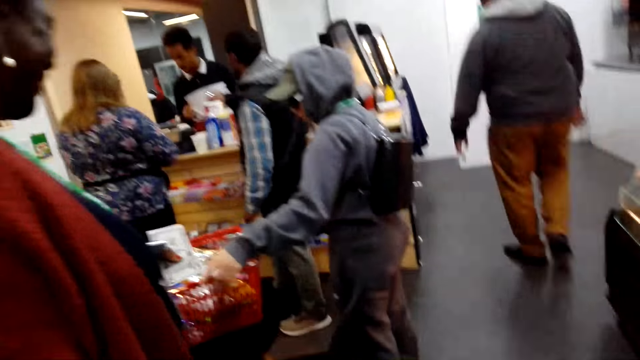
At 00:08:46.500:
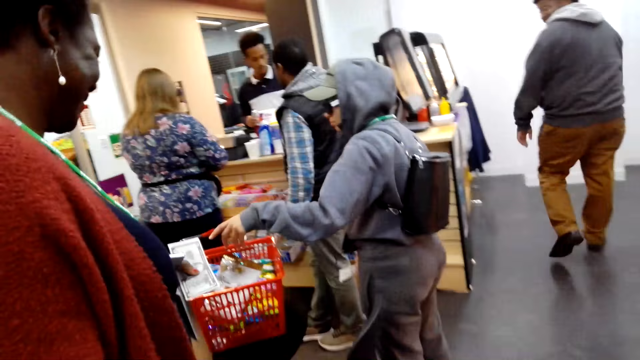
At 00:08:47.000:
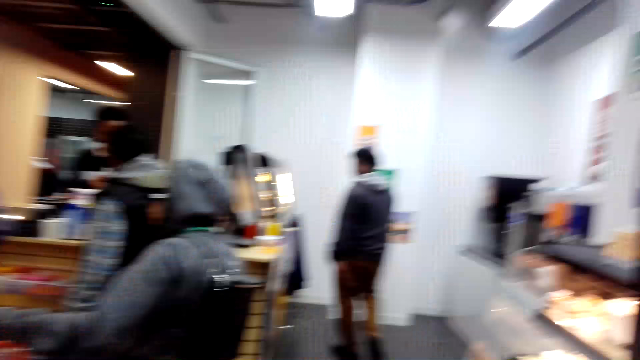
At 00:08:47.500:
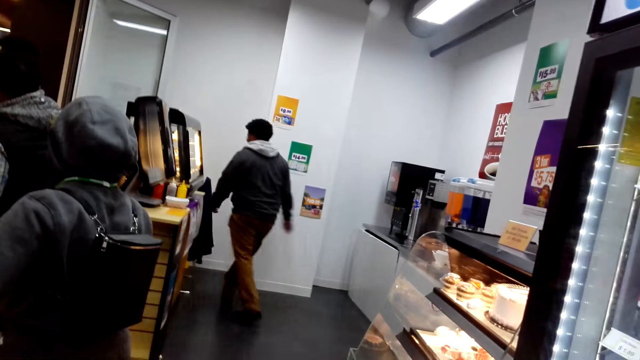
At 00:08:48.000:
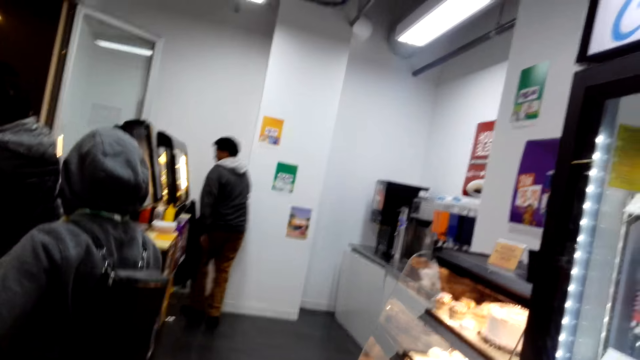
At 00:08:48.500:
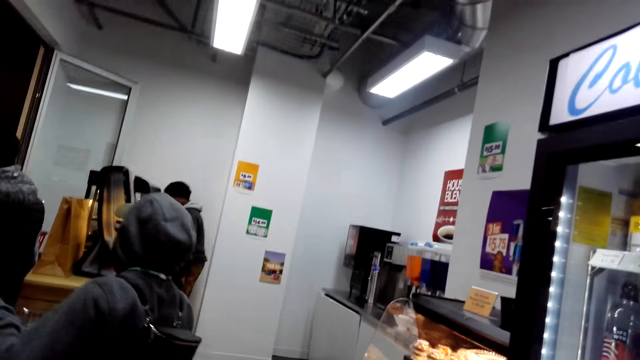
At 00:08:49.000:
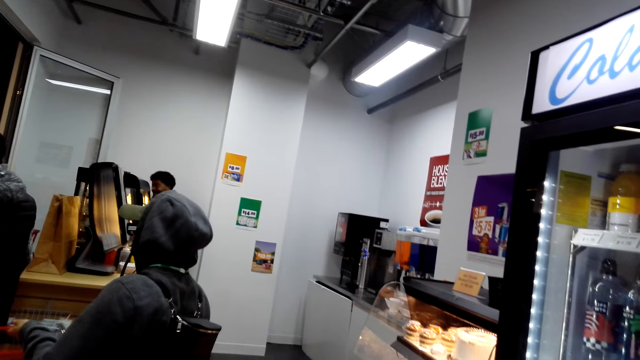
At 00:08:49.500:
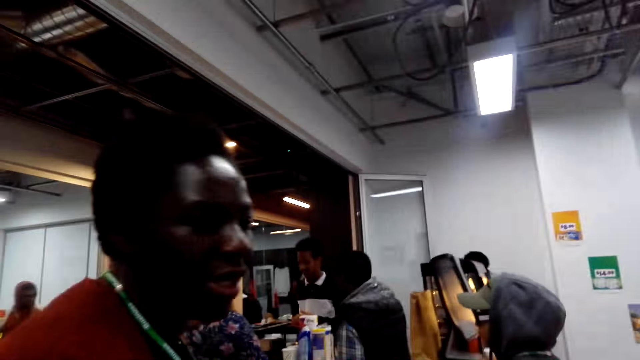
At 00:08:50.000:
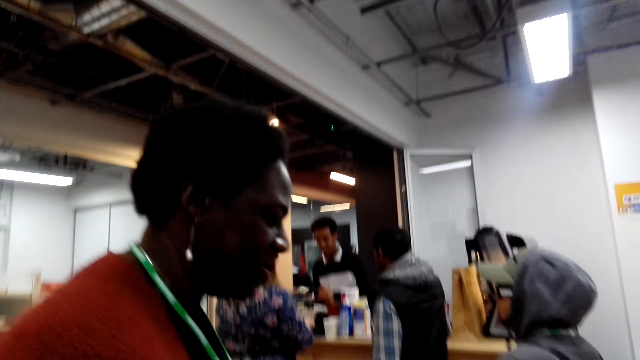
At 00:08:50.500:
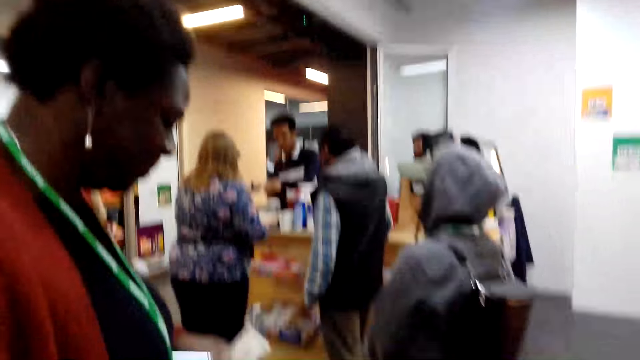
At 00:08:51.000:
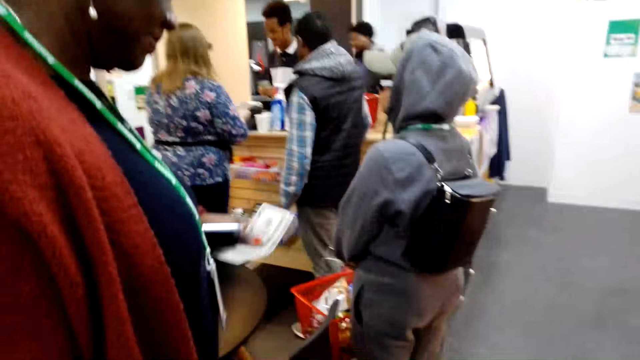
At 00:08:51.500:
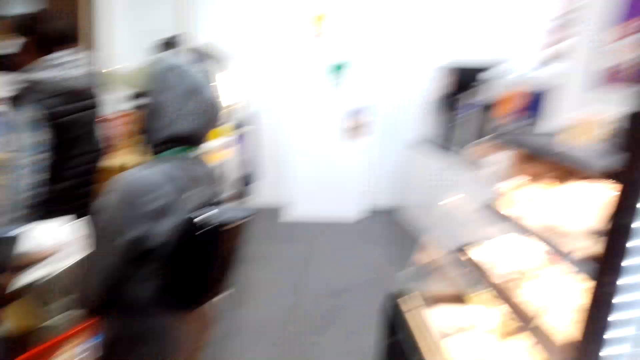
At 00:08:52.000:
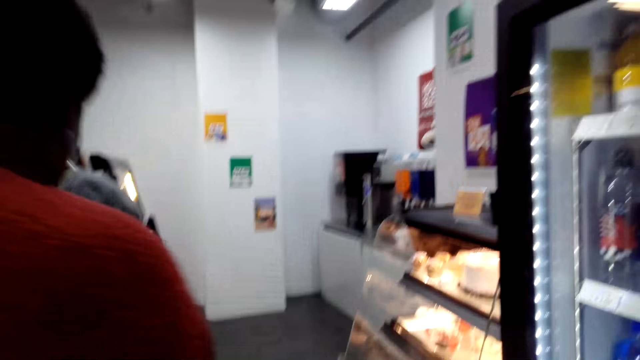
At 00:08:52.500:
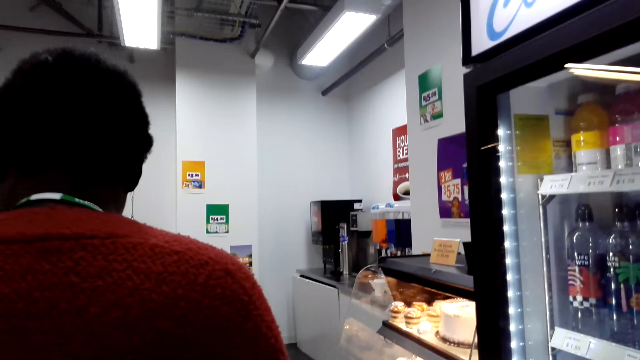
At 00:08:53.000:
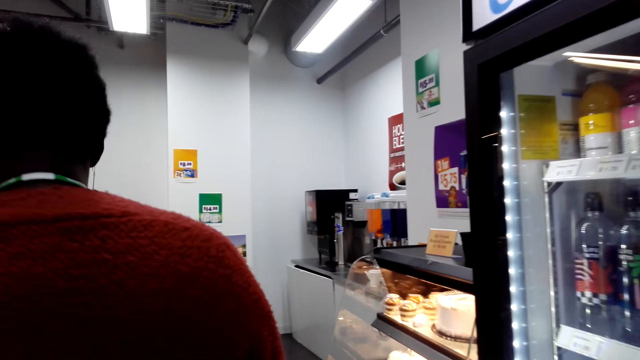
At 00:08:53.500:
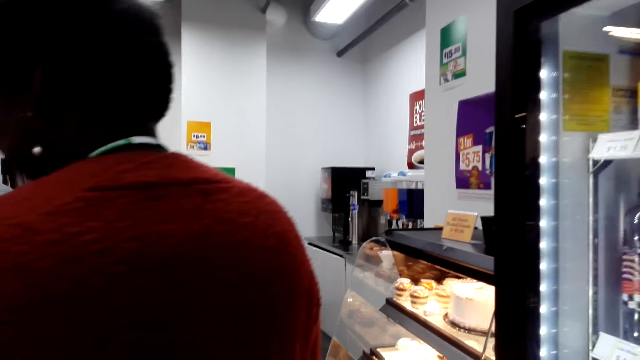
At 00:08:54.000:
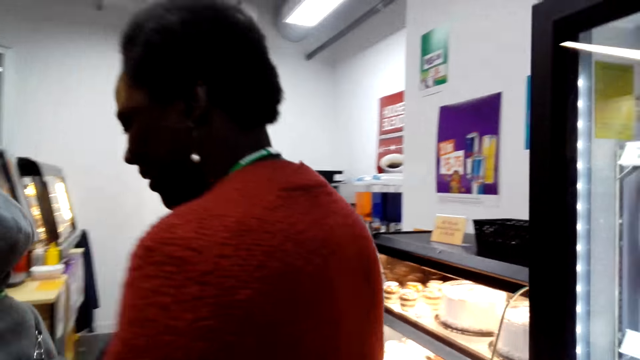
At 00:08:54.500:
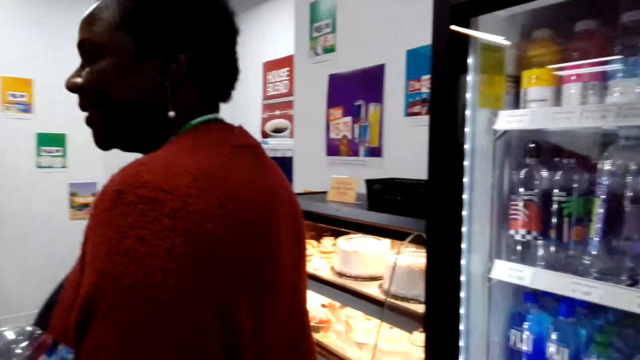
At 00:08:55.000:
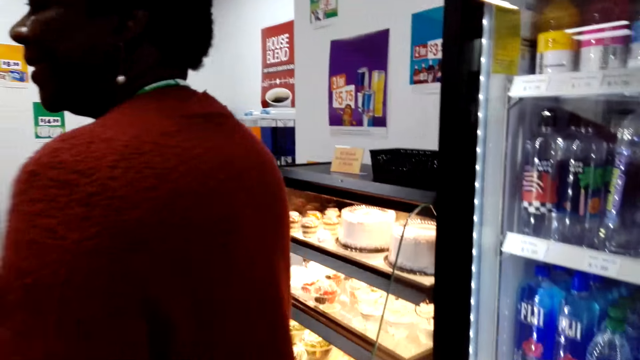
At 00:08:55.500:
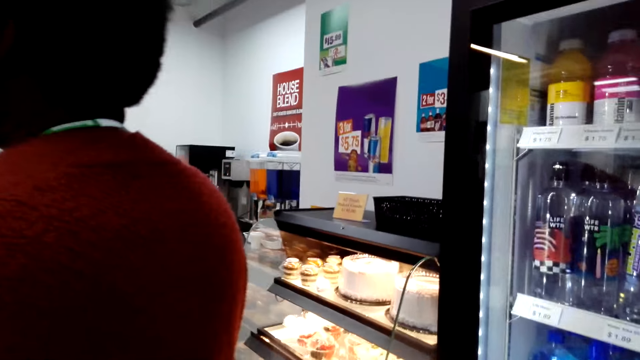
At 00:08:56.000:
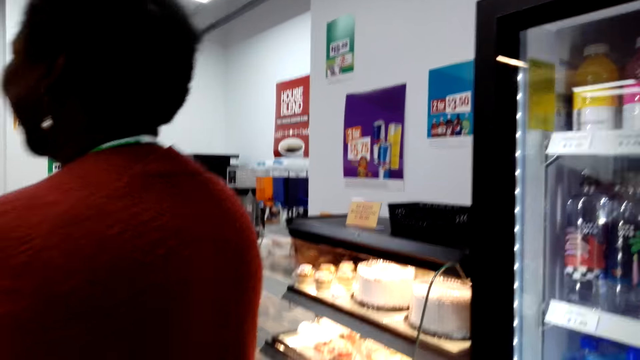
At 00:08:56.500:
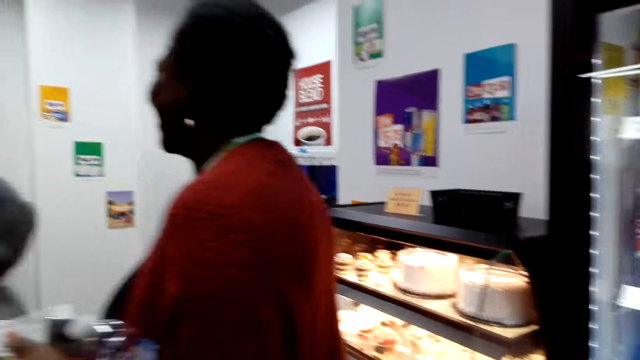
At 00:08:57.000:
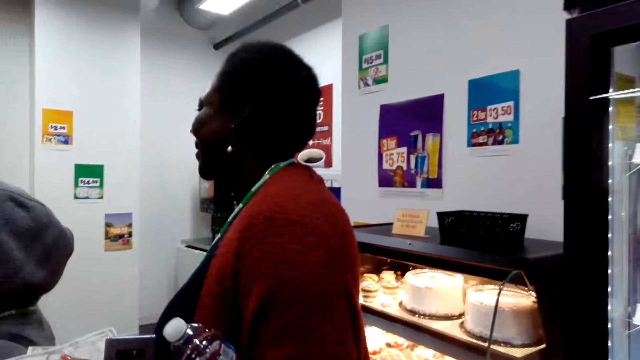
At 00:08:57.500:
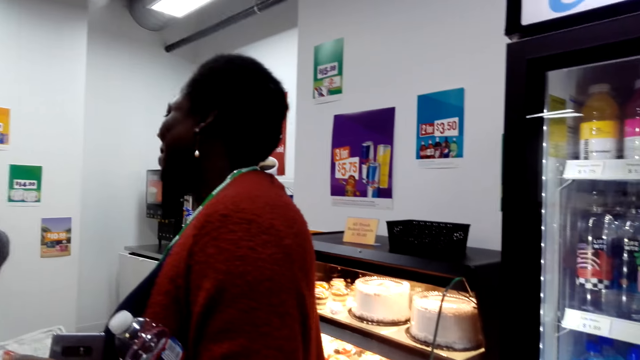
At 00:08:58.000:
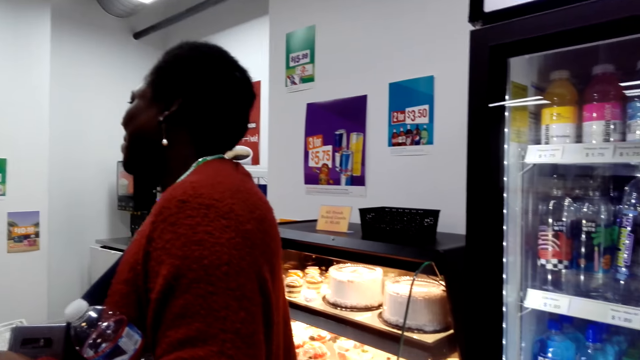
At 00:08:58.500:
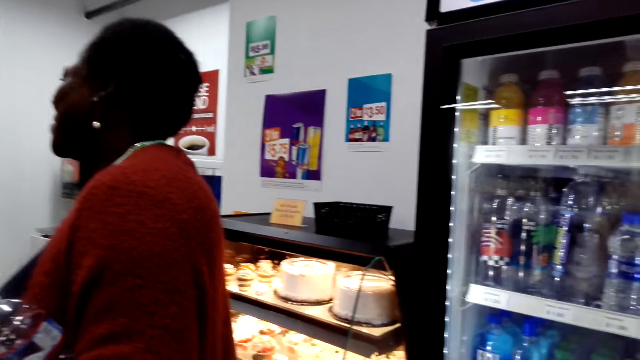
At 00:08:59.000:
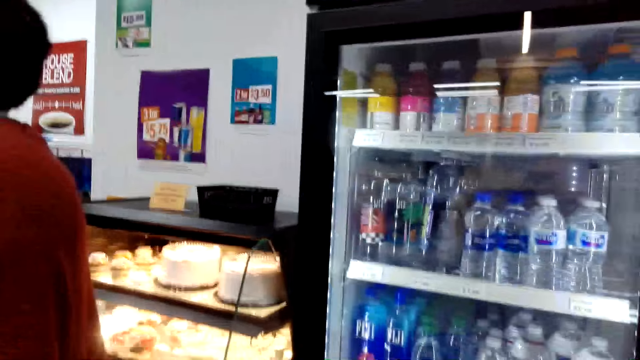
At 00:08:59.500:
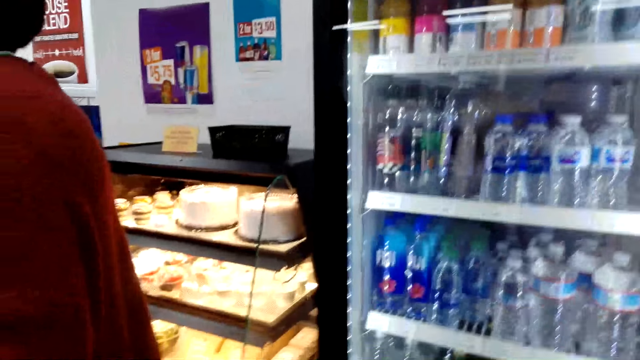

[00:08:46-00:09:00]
The camera wearer looks around the supermarket. She talks to a woman. She looks around the supermarket again. The woman moves to the counter. The camera wearer converses with the woman. She moves her body.

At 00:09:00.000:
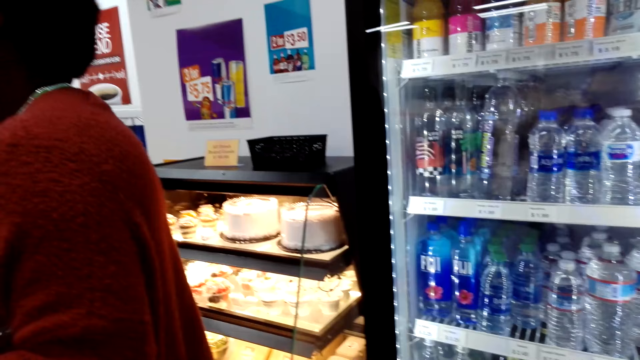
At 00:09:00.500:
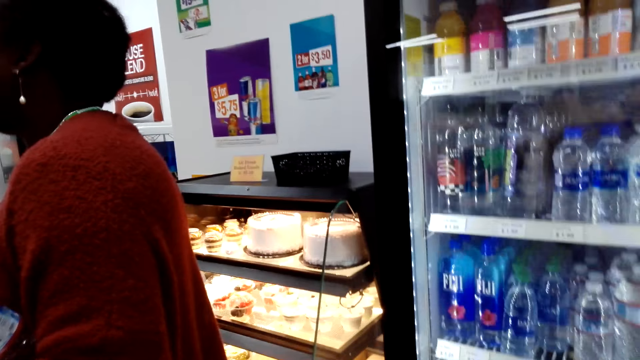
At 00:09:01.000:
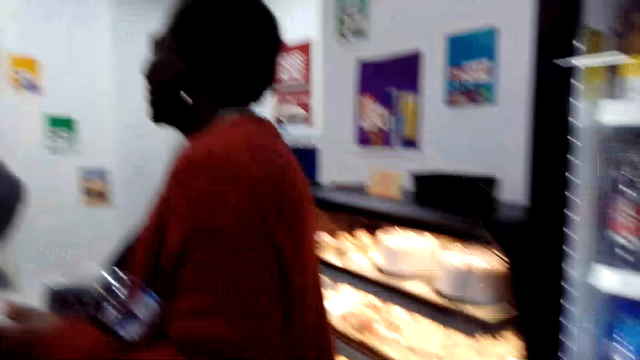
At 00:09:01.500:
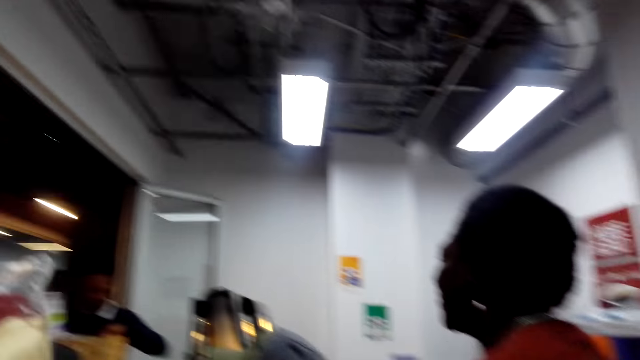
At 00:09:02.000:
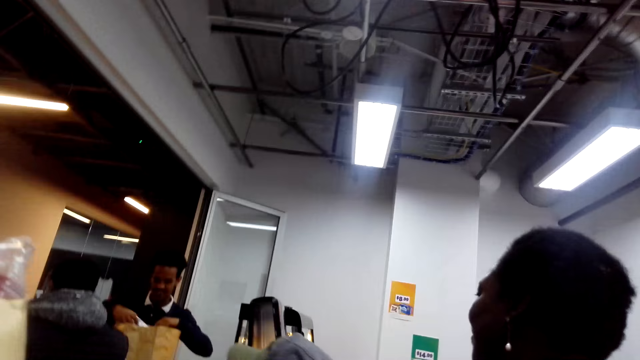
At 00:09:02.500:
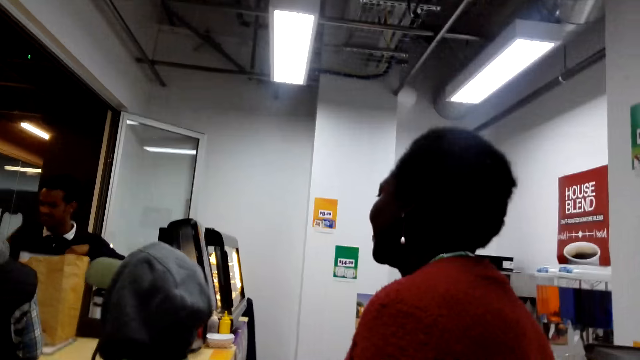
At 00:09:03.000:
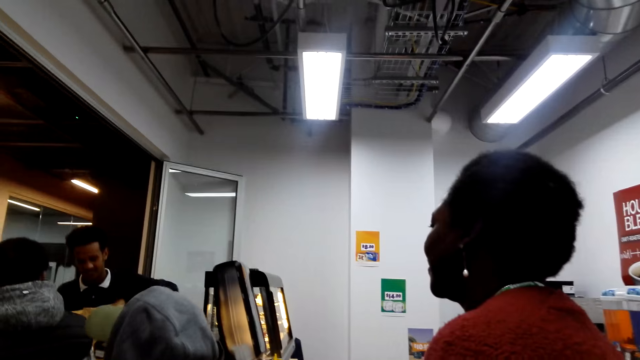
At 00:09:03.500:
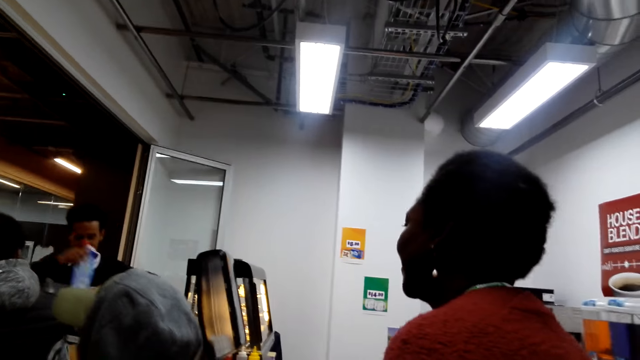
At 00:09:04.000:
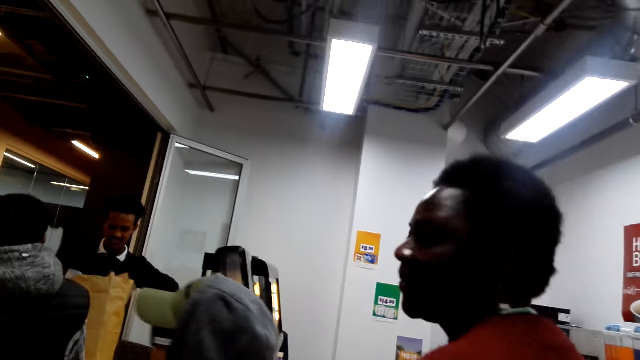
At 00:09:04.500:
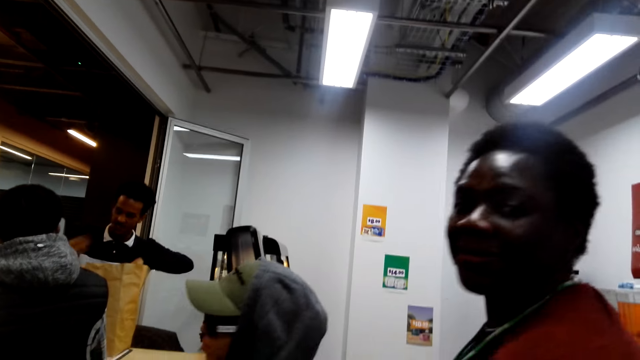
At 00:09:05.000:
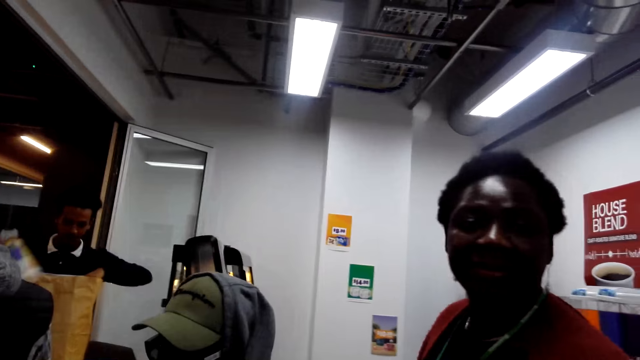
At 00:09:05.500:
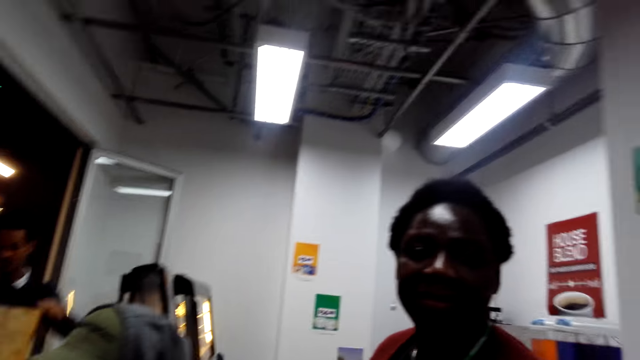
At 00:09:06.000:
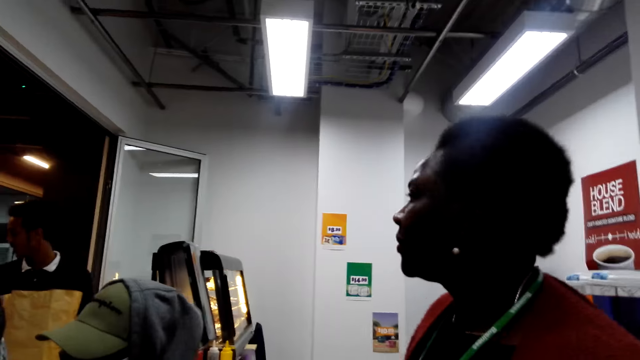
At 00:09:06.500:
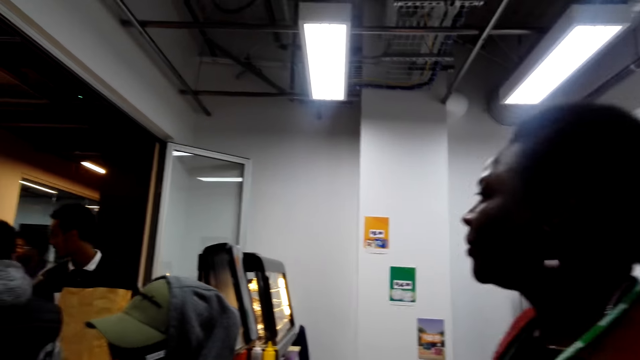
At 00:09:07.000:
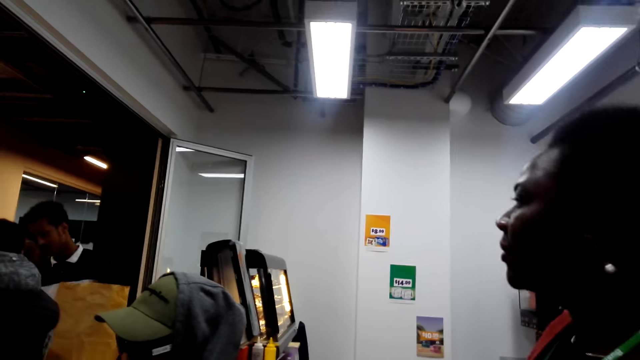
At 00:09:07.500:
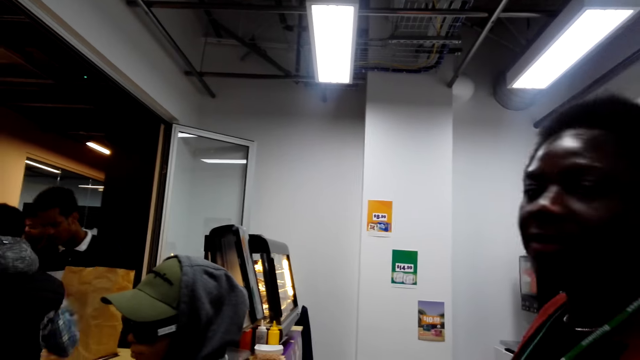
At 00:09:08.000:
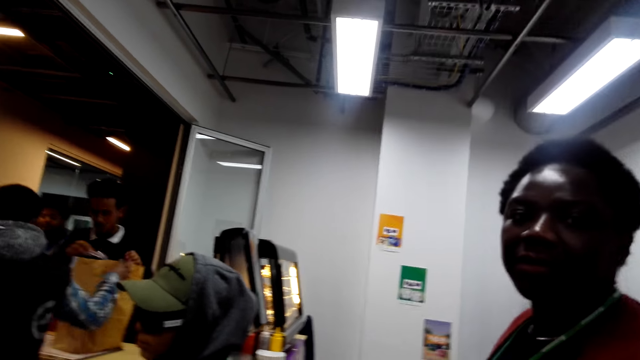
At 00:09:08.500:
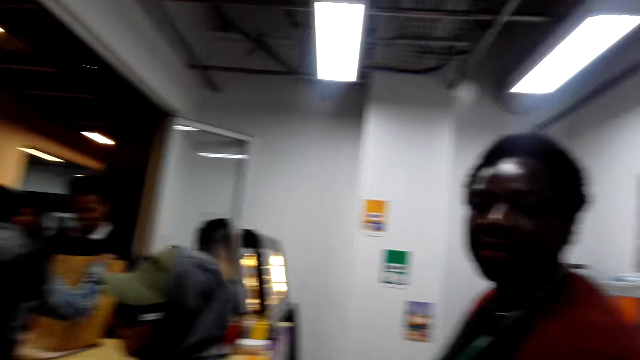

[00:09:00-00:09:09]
The camera wearer looks around the supermarket. They converse with a woman.
